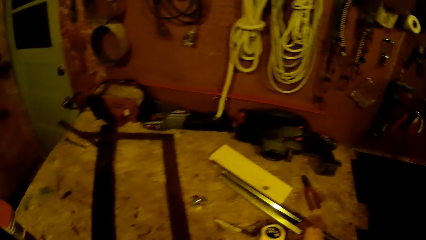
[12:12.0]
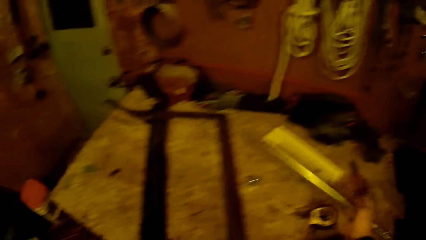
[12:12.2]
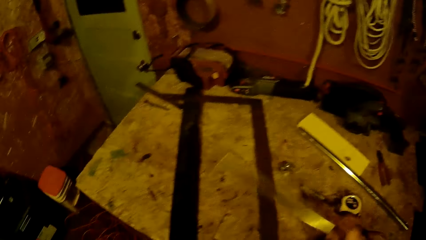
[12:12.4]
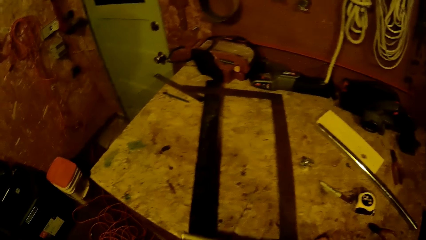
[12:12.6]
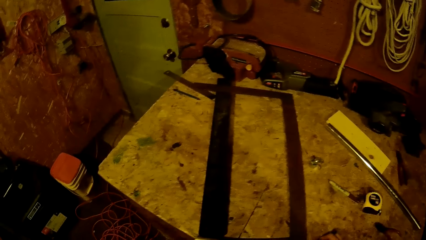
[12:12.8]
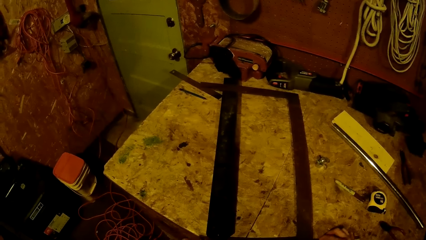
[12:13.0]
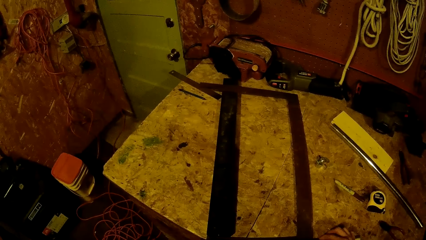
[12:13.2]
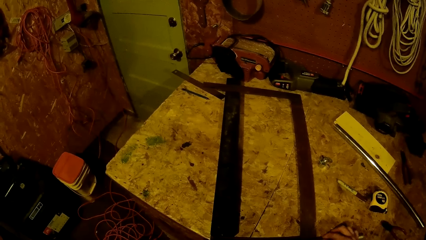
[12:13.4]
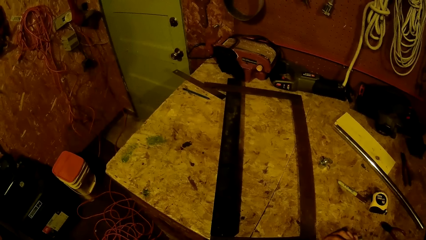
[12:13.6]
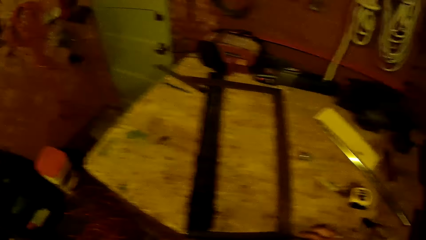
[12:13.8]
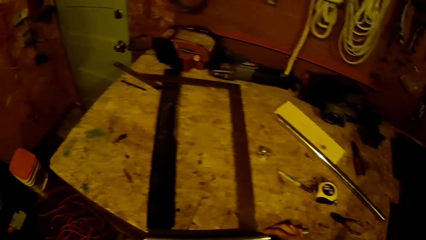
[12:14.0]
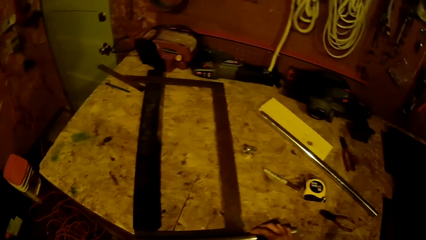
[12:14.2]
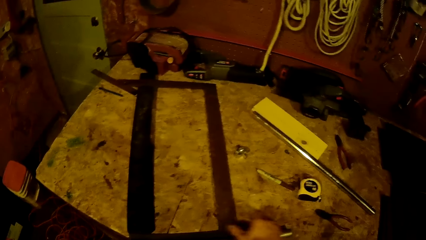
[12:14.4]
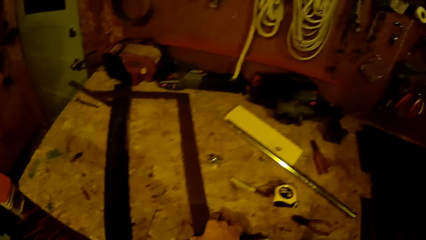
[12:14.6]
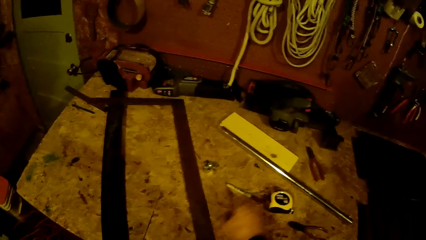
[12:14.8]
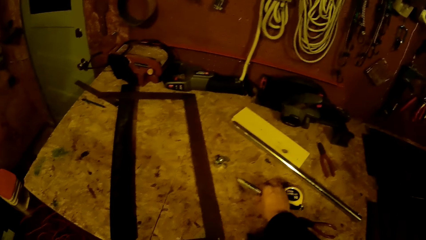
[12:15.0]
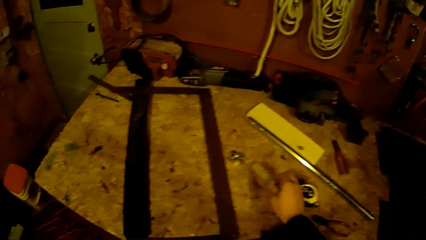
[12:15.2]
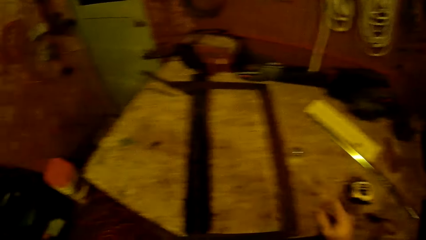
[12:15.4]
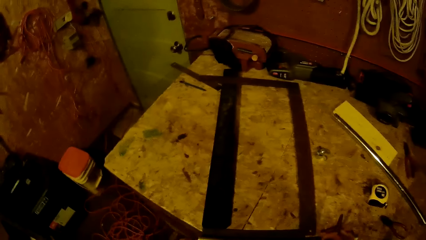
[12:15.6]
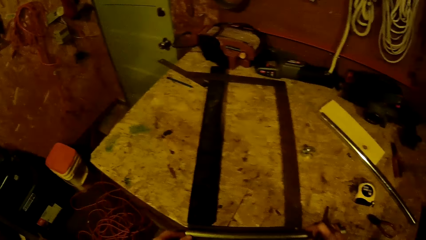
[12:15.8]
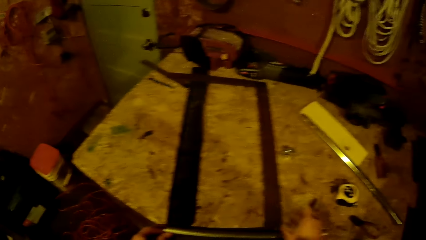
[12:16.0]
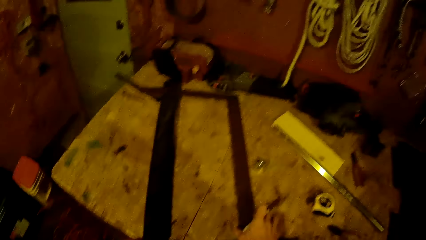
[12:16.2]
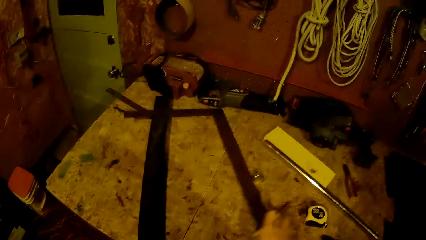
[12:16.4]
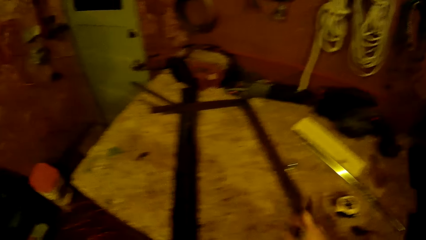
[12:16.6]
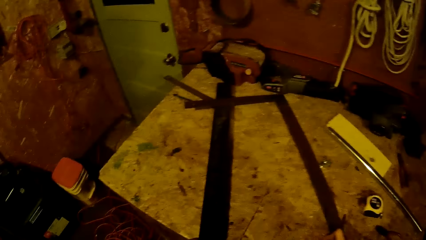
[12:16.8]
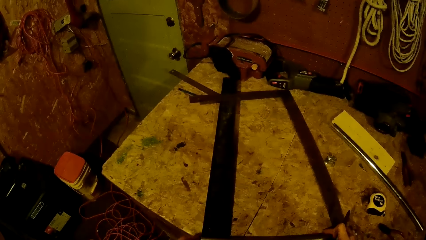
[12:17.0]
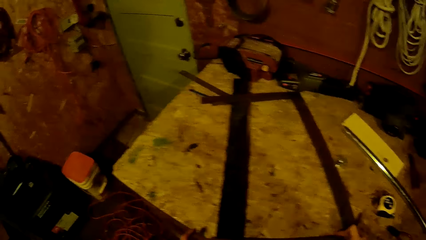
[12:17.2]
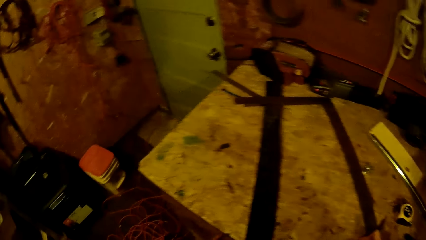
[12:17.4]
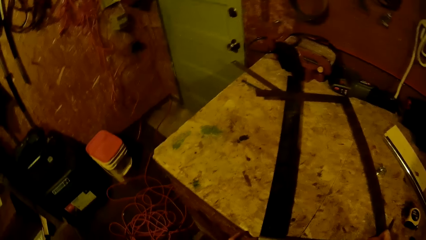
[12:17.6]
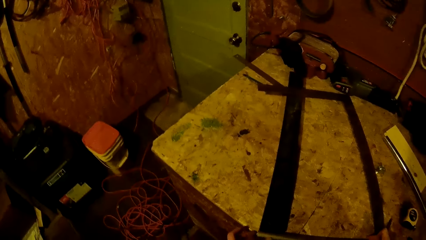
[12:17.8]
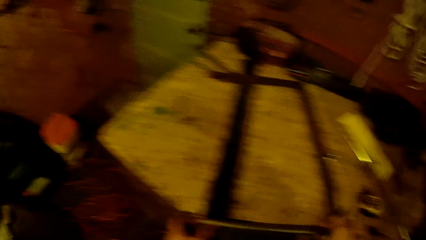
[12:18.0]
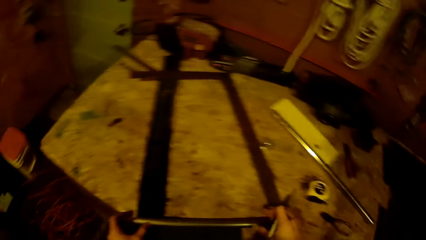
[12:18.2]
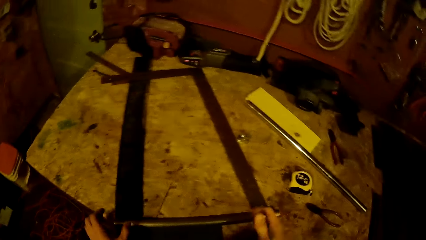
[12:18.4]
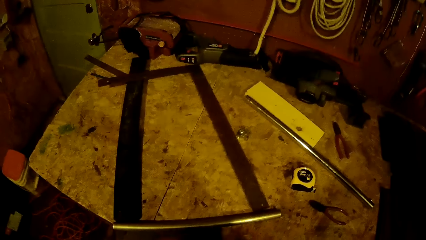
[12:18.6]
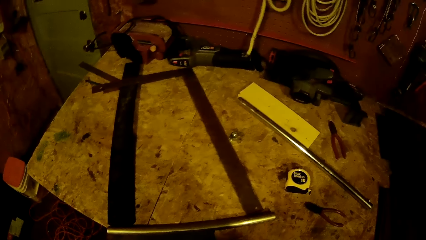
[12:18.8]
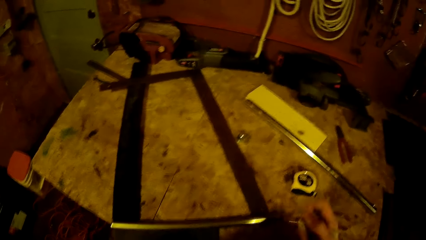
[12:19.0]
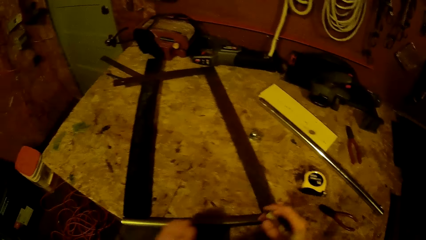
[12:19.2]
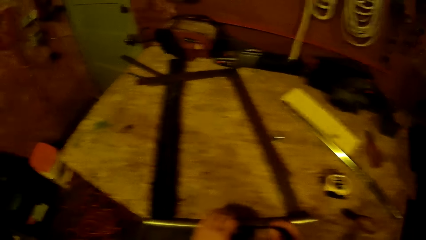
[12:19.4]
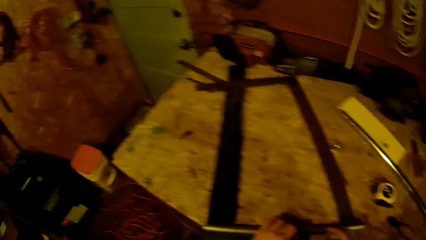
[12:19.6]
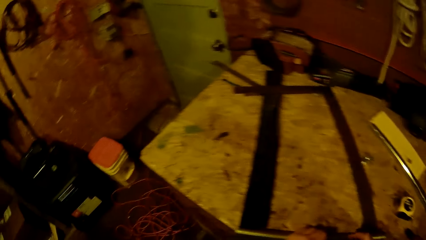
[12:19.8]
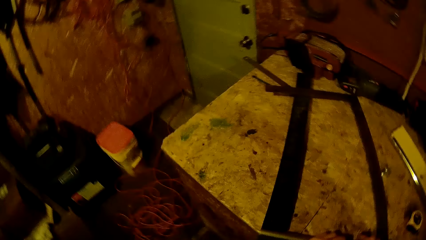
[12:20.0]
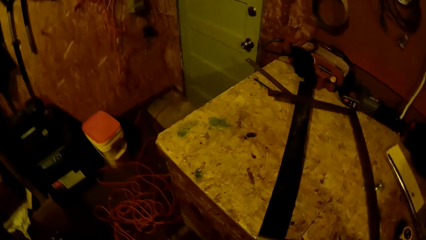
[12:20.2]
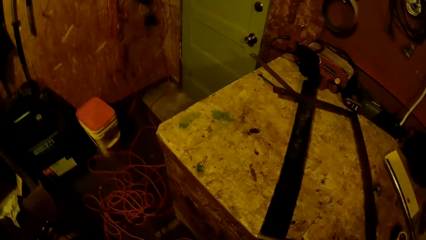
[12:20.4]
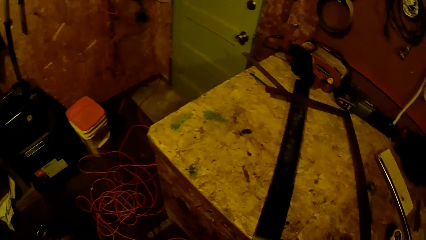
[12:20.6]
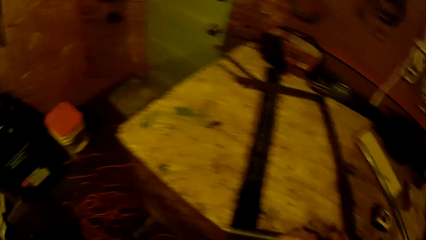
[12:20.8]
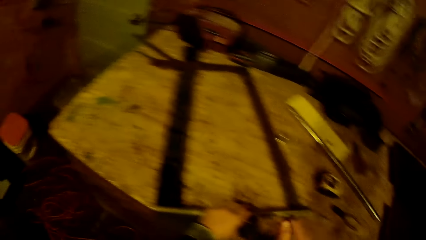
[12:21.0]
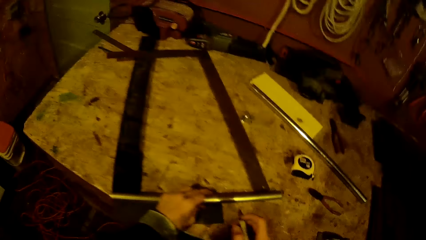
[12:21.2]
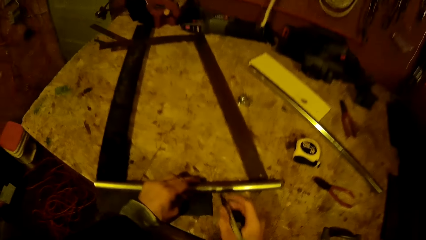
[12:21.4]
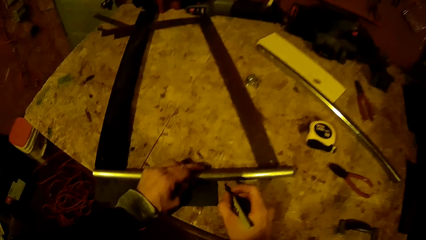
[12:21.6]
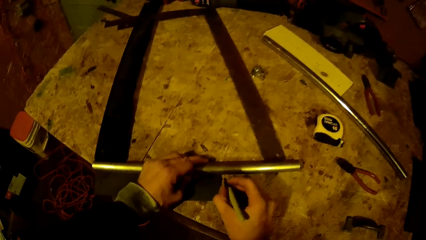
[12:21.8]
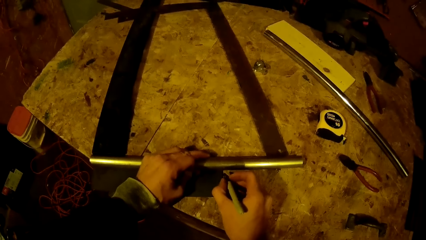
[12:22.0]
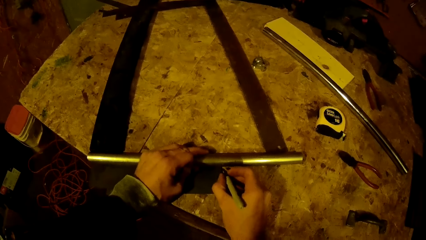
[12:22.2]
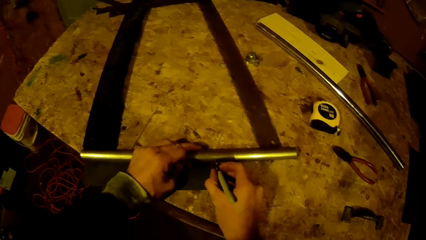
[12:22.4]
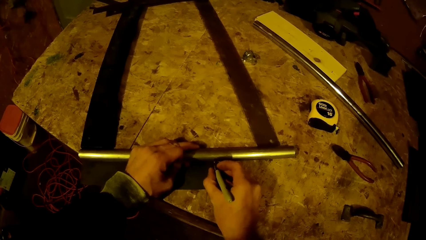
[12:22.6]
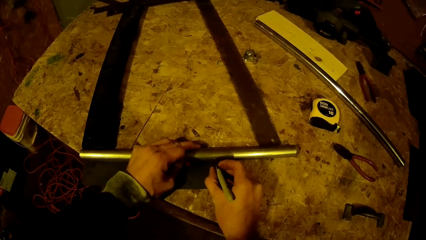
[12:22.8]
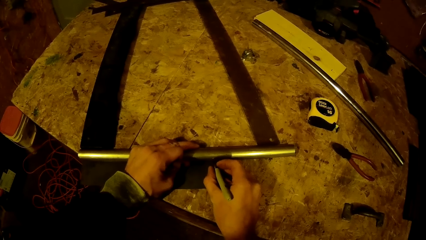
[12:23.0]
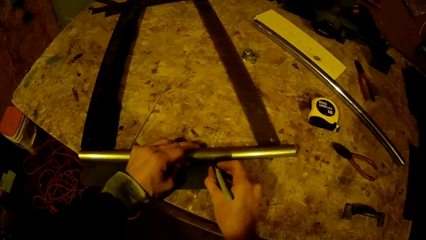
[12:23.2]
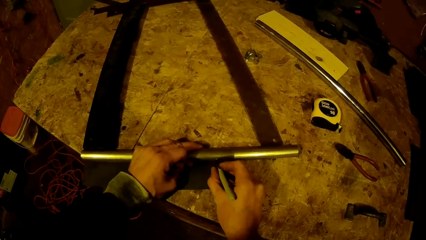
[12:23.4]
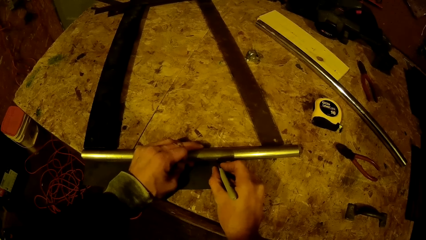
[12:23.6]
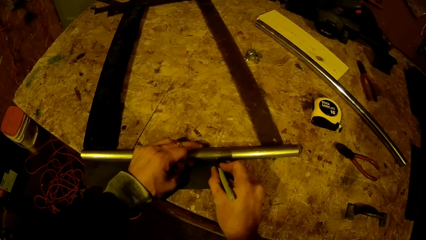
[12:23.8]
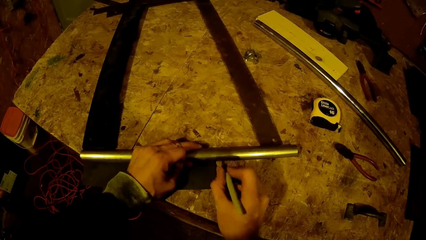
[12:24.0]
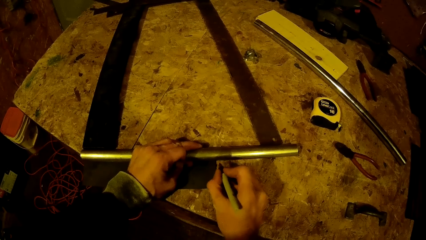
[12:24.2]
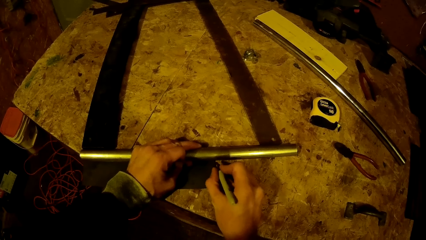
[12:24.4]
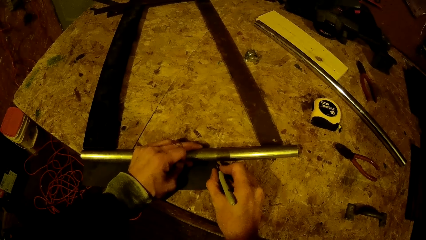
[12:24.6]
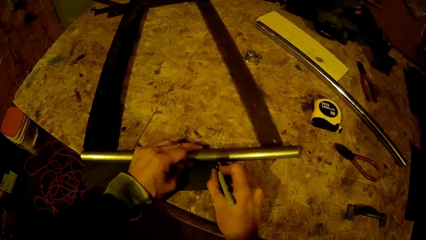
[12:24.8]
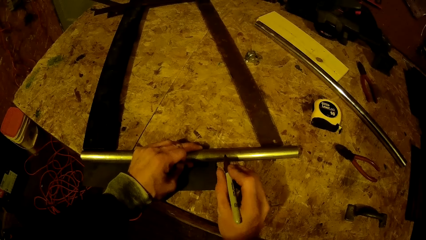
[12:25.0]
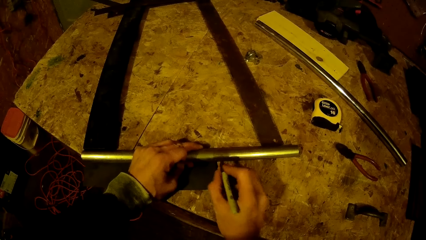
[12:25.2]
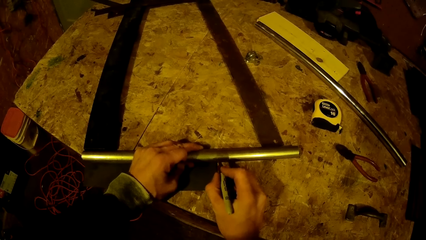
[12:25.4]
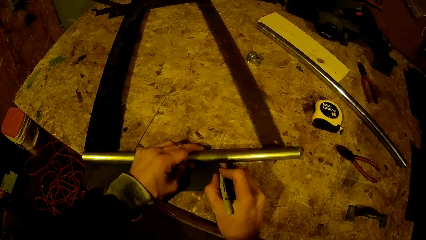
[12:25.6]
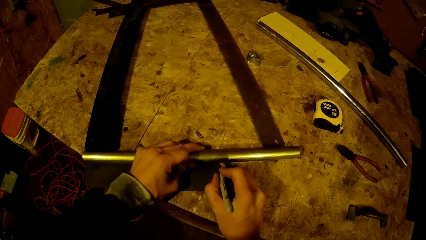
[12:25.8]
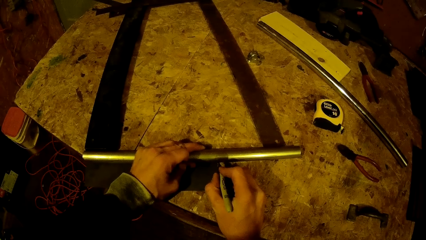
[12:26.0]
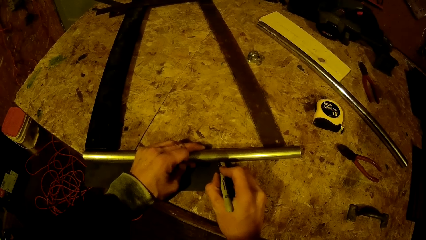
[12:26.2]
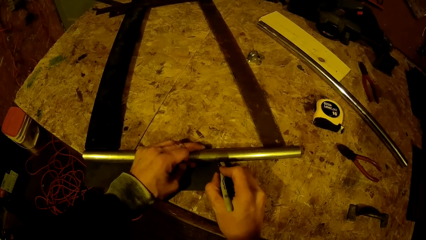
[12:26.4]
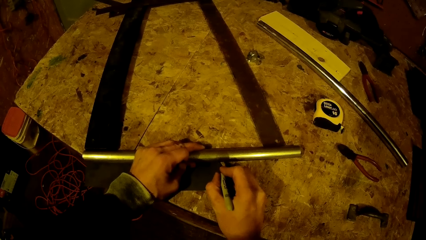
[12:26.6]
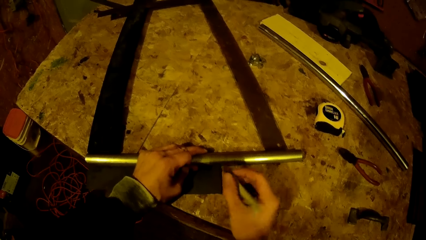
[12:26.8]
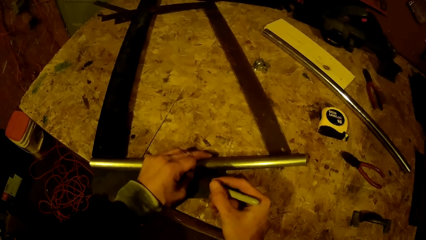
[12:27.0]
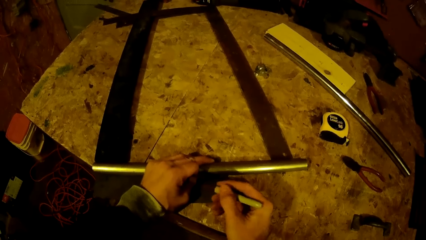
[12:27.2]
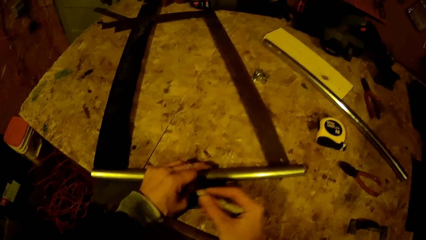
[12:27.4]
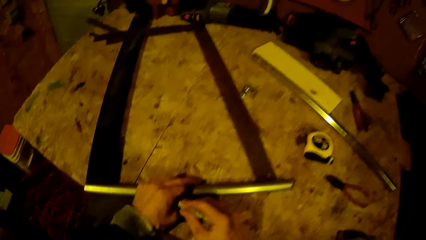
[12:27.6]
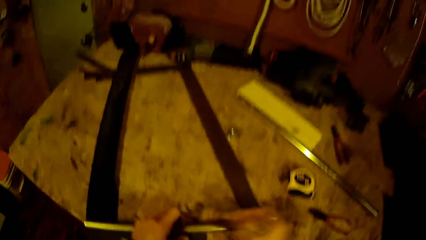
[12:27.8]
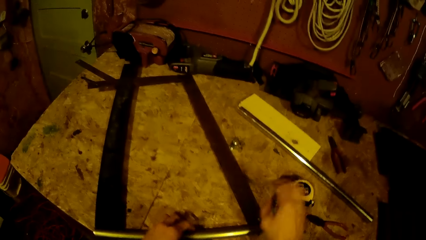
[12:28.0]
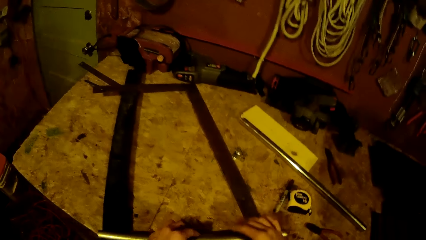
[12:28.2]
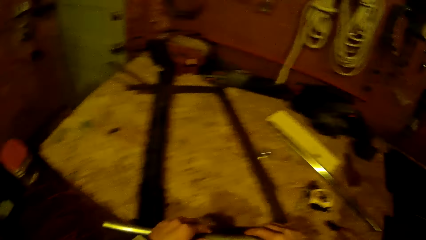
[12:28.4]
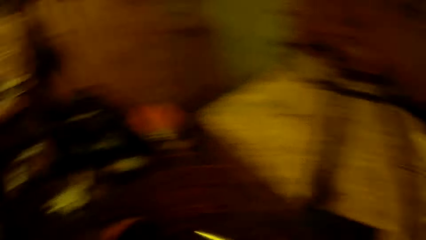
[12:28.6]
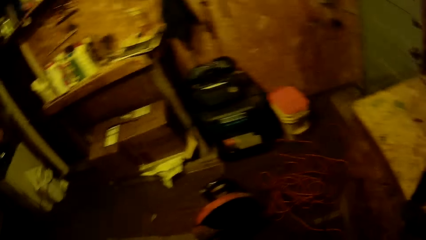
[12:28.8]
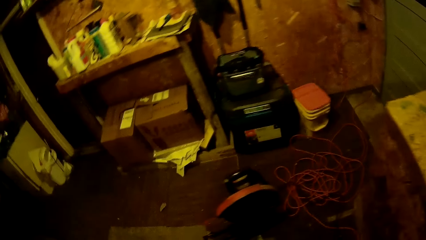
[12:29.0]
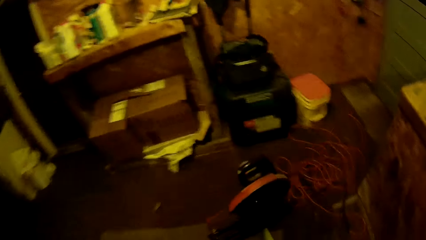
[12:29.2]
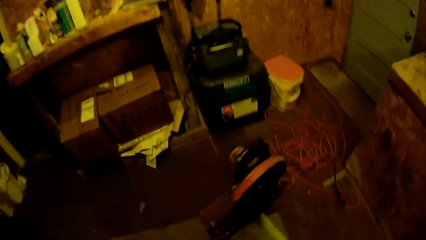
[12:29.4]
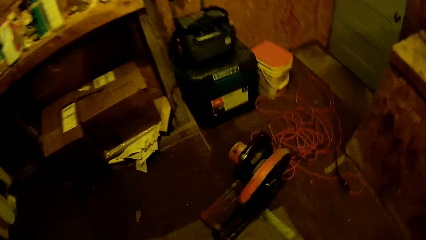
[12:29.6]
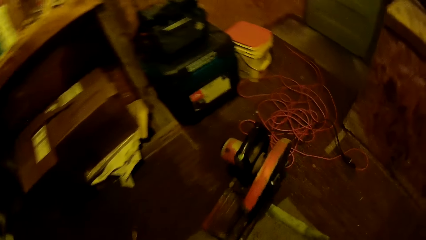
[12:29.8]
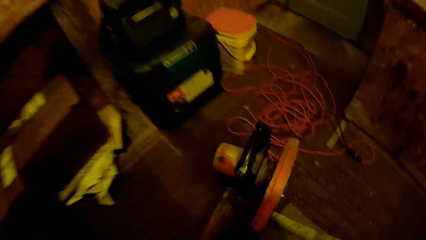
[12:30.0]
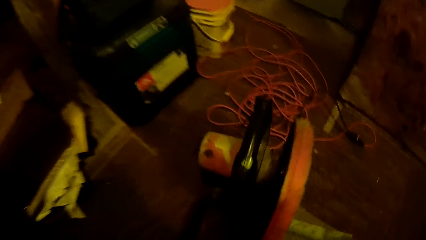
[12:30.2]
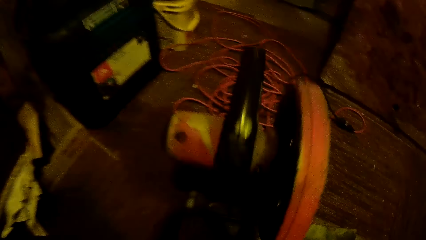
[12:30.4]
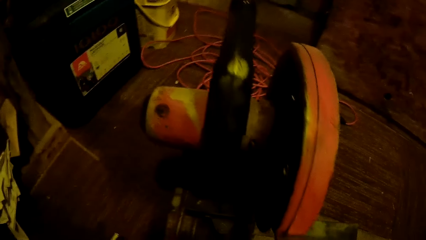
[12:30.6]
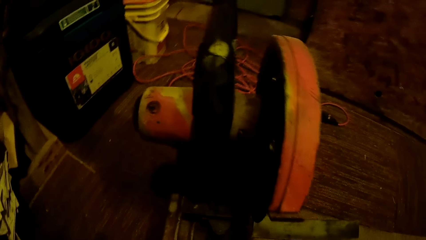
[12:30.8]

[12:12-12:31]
The camera wearer picks up another metal on the table with his right hand. He picks up a pen from the table with his right hand. He marks the metal with the pen in his right hand. He adjusts the L square and metal with his hands. He makes marks on the metal with the pen. He drops the pen on the table. He takes the metal off the table.
